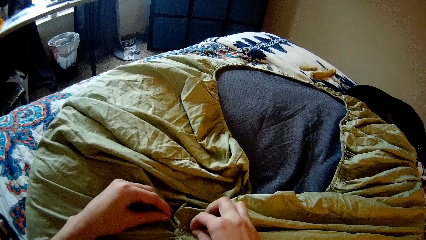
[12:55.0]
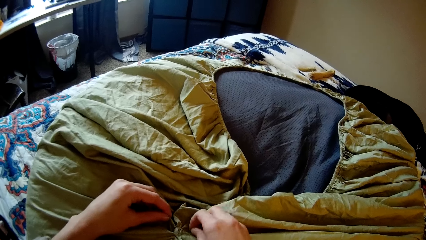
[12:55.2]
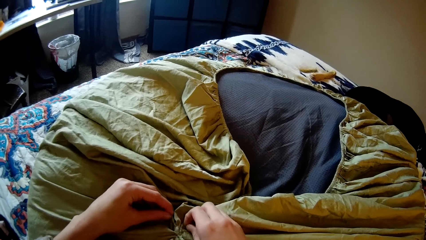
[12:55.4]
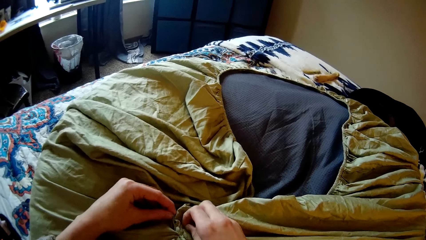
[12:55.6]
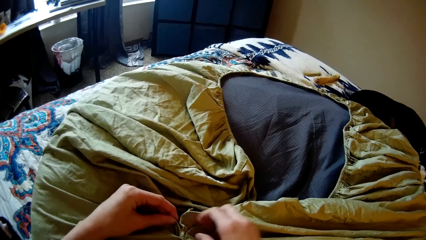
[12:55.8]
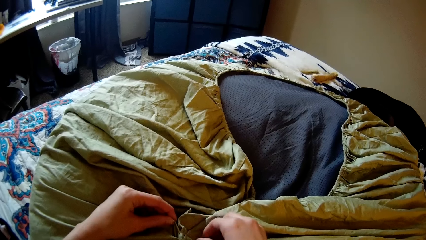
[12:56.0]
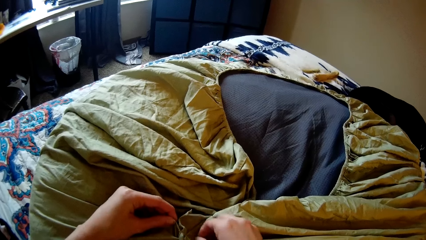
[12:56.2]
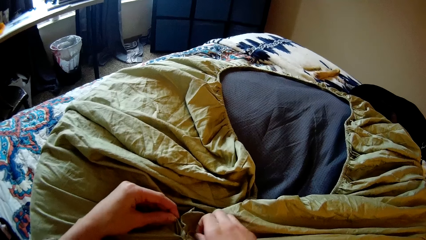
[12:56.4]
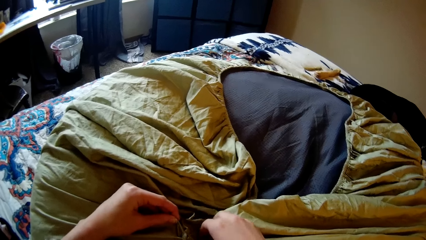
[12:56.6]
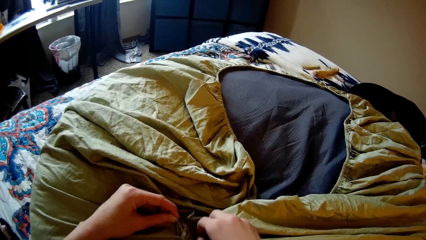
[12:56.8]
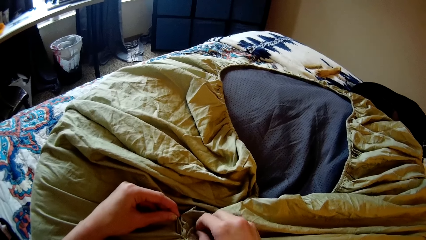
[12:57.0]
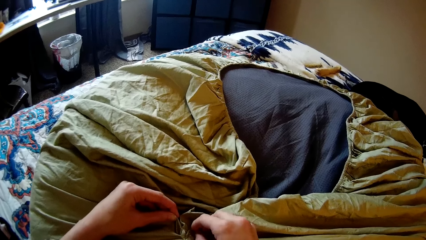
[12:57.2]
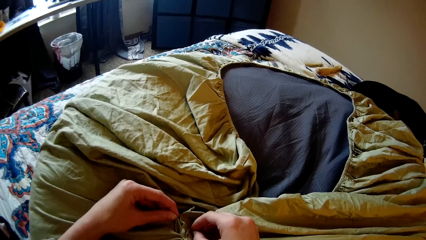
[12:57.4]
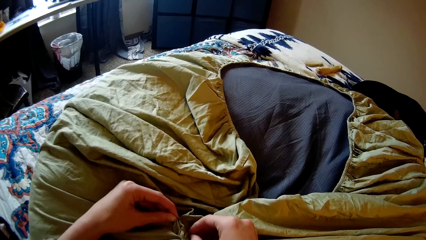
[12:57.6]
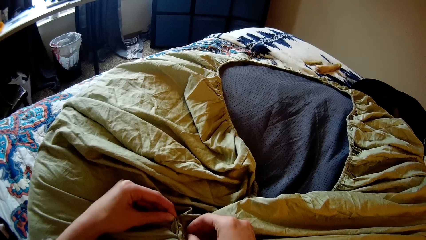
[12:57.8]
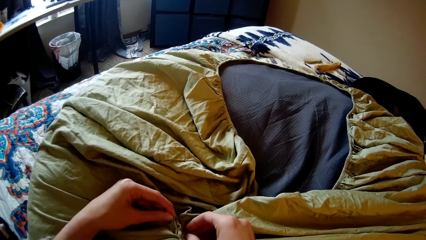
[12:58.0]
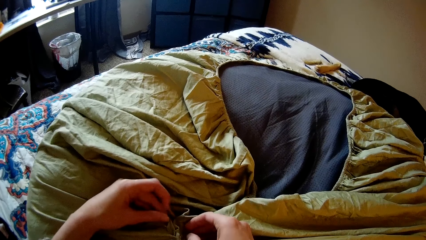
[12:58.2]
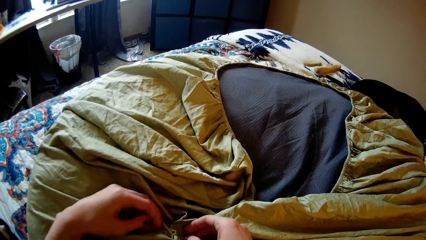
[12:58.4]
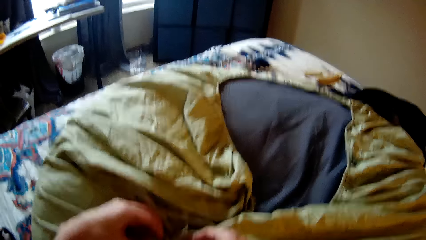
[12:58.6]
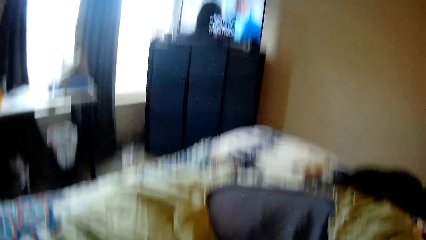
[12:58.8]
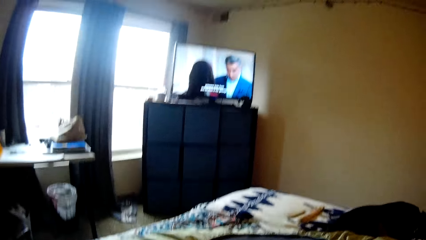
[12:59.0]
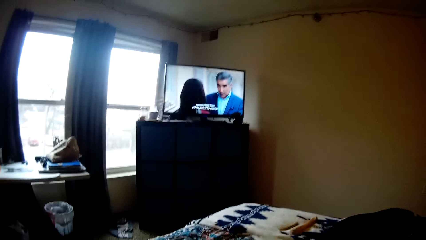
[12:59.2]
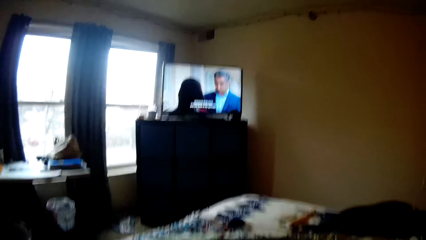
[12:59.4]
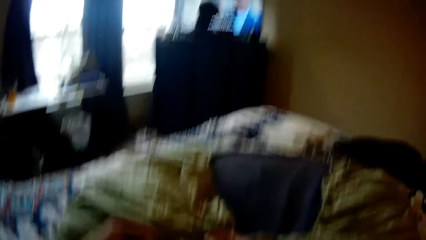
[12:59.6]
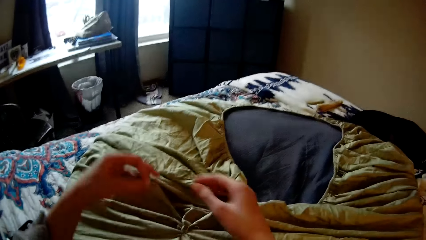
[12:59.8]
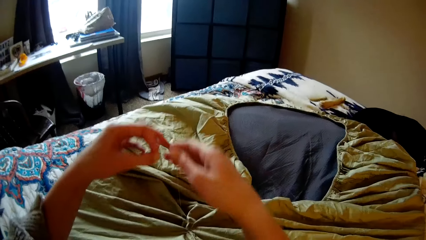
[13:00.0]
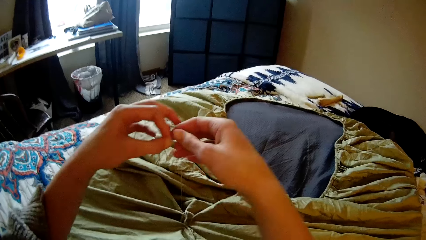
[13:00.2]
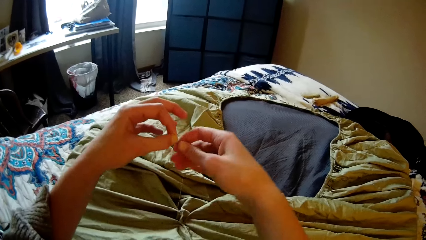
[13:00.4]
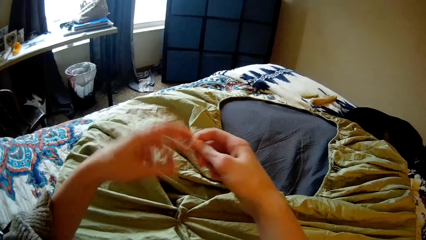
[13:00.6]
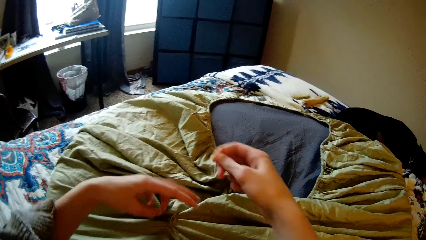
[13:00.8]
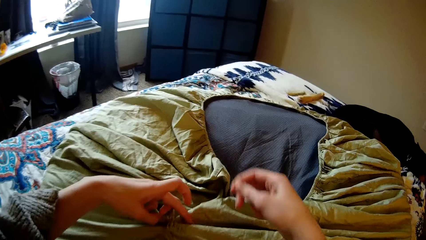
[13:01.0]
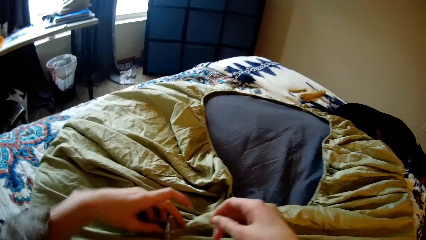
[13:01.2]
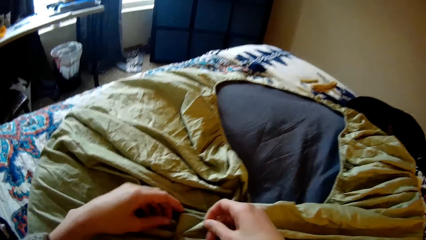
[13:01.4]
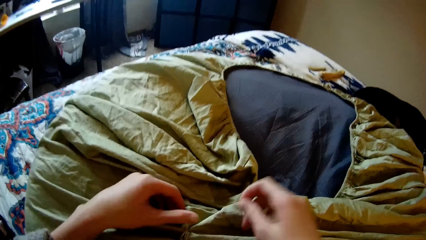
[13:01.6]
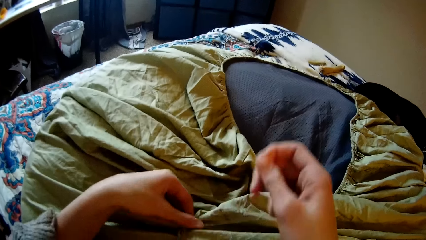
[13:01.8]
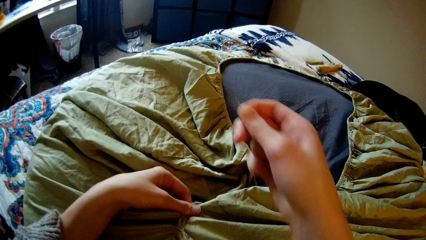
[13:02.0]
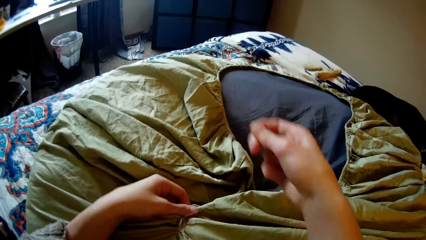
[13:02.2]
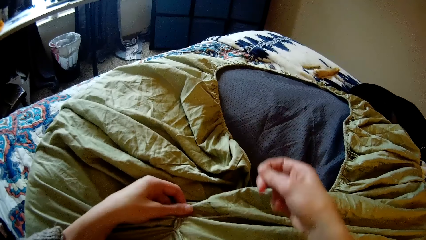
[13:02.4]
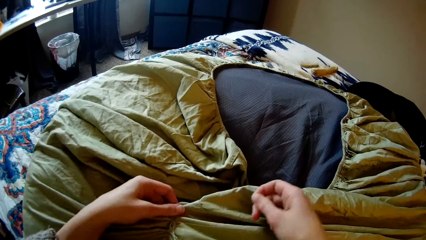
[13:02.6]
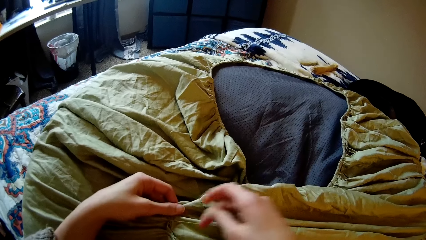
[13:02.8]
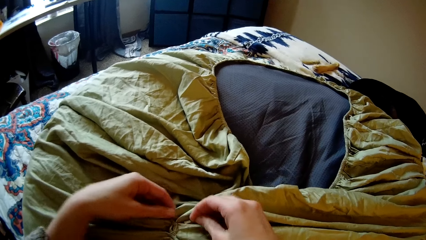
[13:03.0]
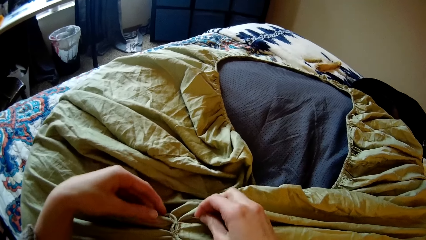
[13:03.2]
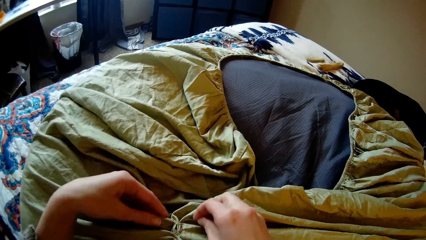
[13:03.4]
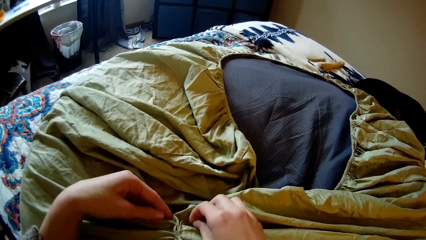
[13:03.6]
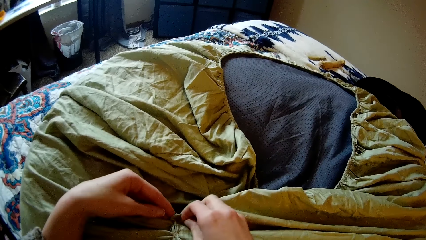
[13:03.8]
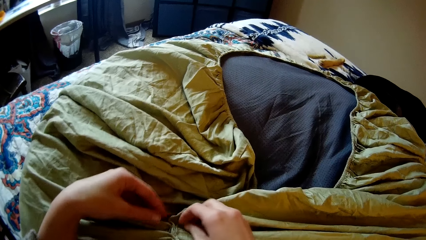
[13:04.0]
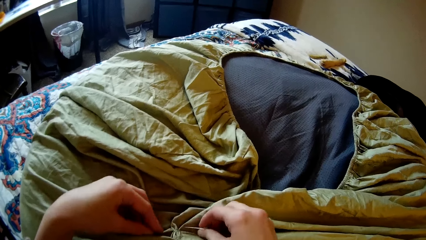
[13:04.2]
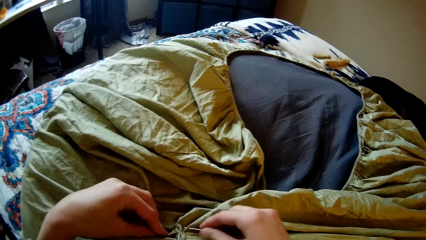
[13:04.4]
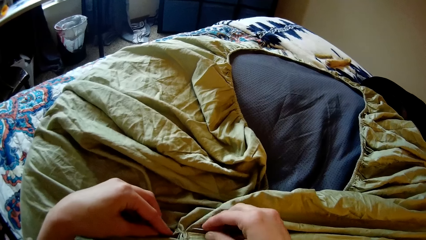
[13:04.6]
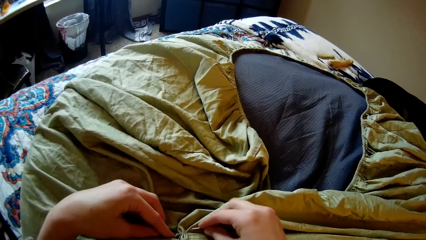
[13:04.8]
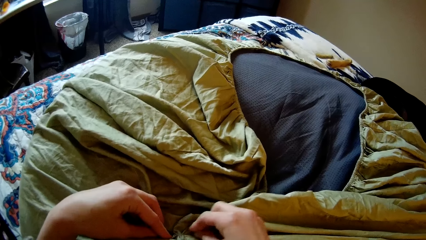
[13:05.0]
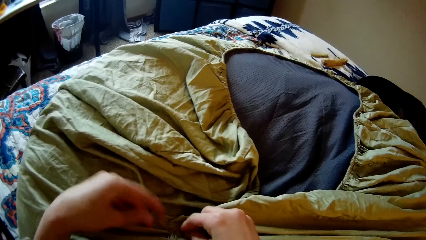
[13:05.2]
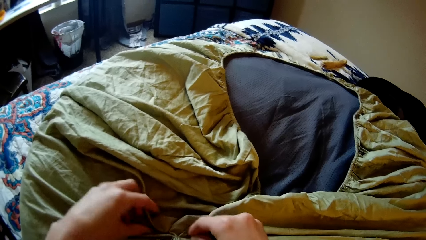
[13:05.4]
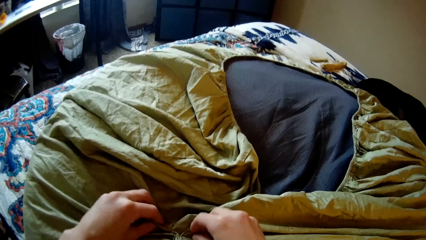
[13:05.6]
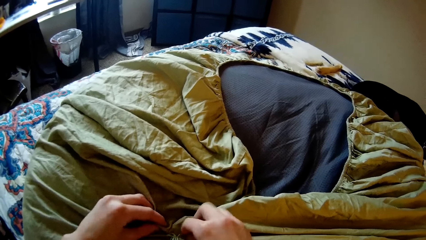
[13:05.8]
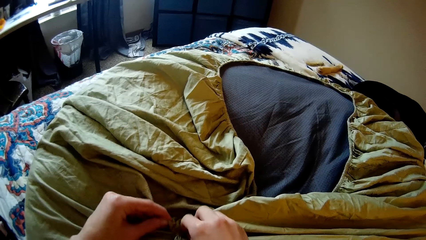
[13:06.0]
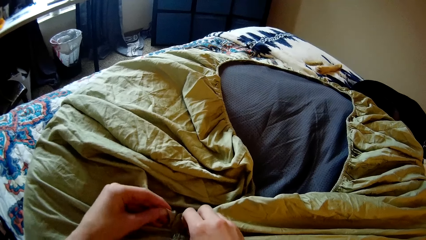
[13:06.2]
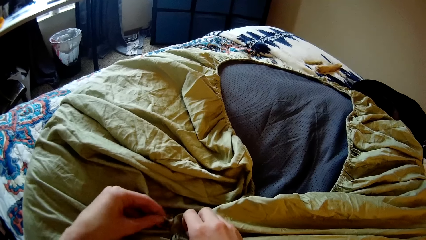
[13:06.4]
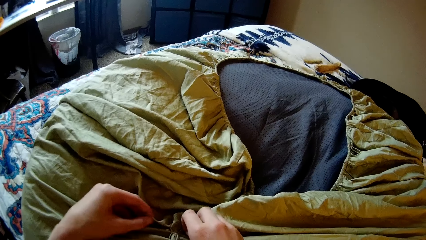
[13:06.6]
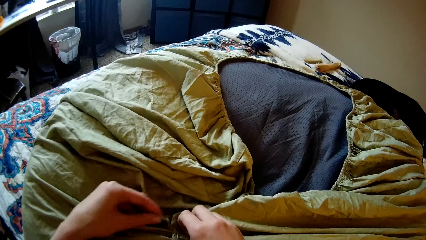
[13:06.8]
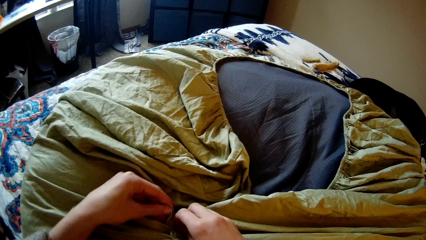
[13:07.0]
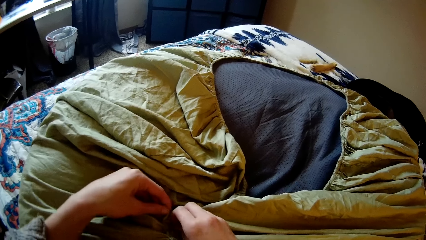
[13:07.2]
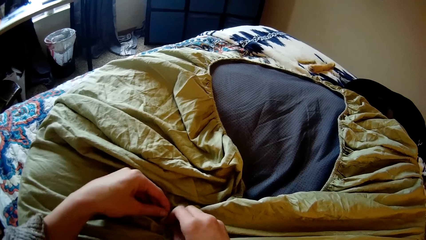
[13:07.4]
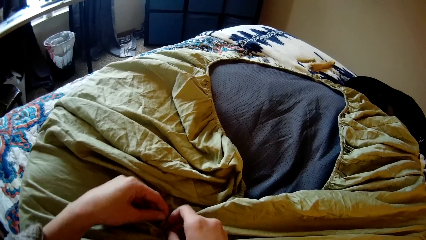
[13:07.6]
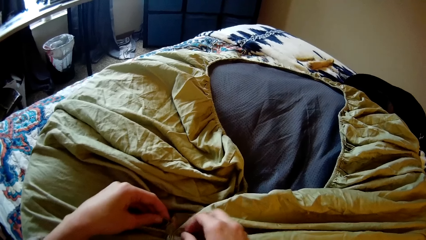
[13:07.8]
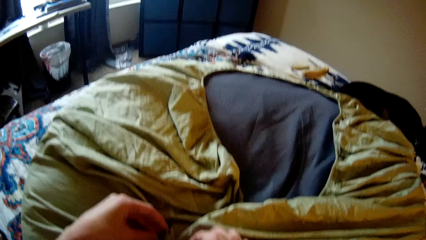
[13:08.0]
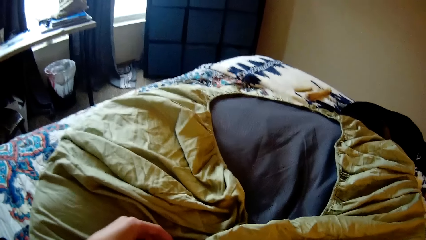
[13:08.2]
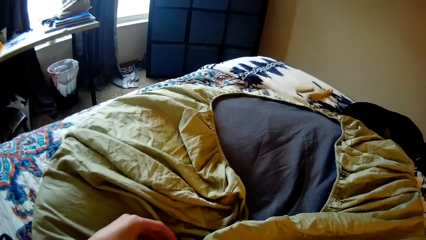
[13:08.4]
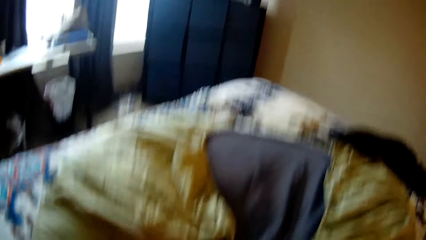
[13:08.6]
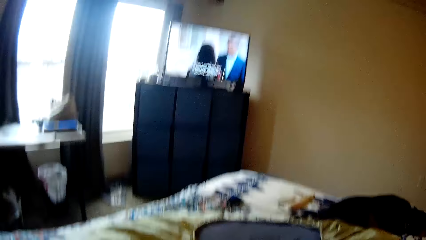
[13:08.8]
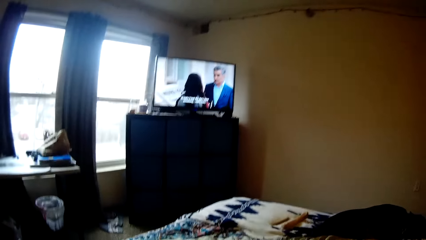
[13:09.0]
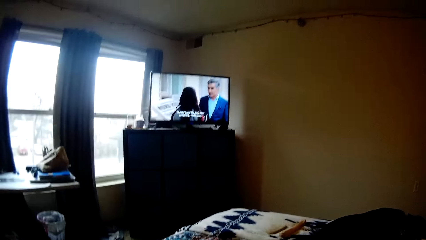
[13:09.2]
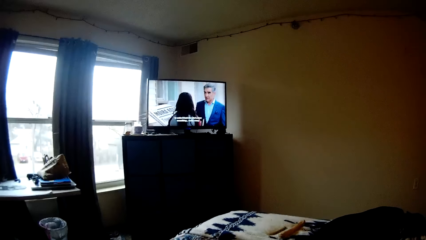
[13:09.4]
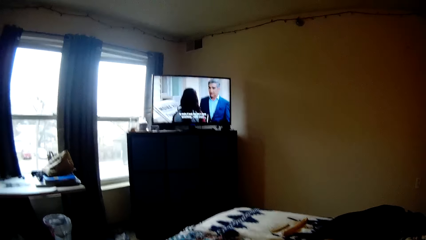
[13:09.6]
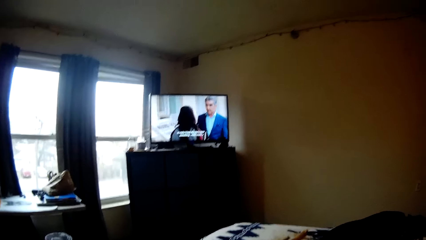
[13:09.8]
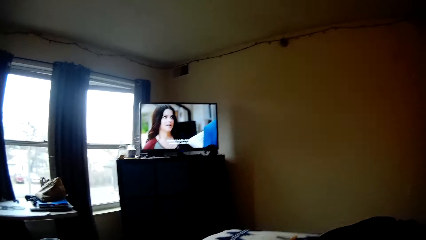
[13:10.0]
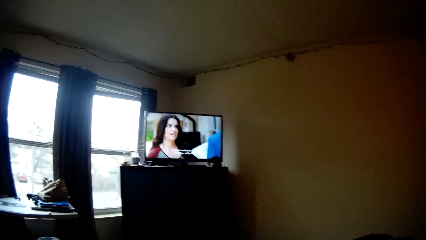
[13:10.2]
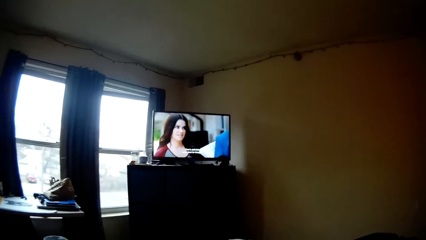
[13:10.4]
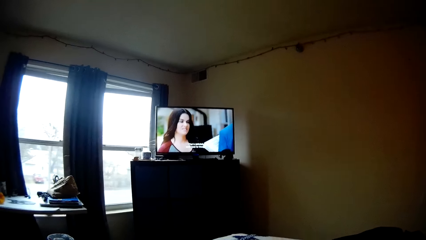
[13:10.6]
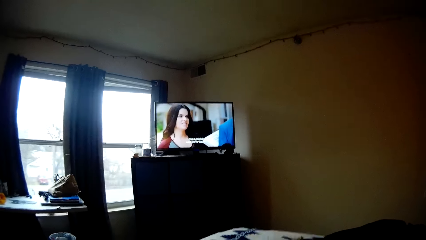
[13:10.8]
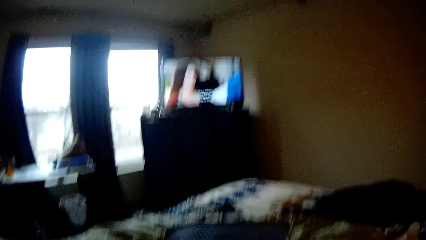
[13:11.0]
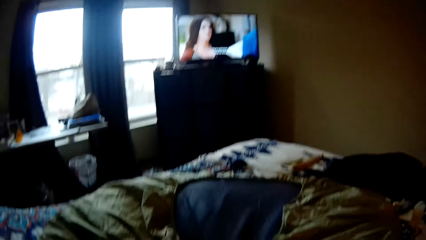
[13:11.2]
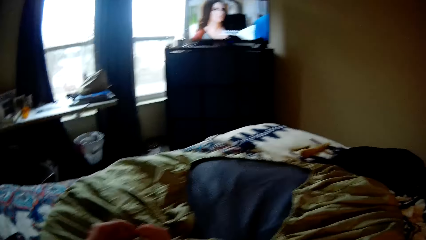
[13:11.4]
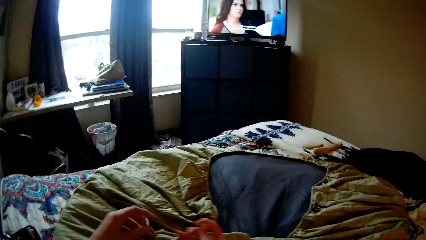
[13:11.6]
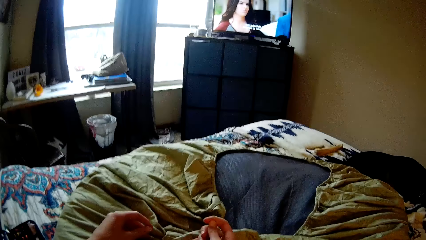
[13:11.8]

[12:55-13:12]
The camera wearer sews a bedsheet with a needle. She looks up at the television. She passes the needle and thread to her right hand. She stretches the thread. She sews the bean bag with the needle and thread in her right hand. She aligns the thread. She sews the bedsheet with the needle. She looks up at the television.
